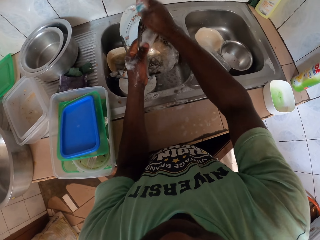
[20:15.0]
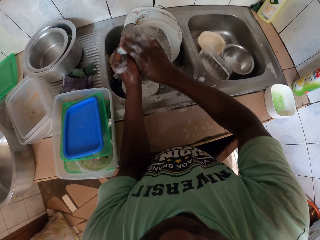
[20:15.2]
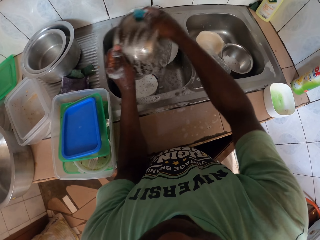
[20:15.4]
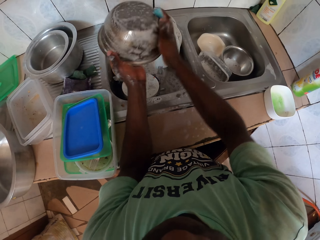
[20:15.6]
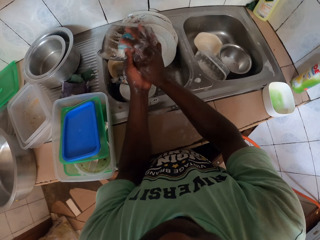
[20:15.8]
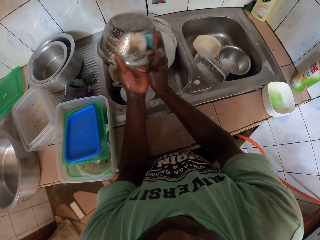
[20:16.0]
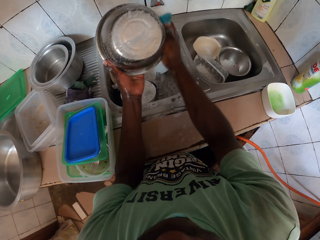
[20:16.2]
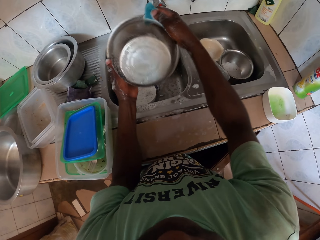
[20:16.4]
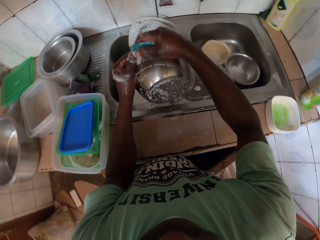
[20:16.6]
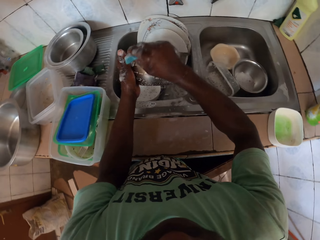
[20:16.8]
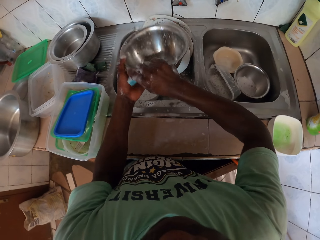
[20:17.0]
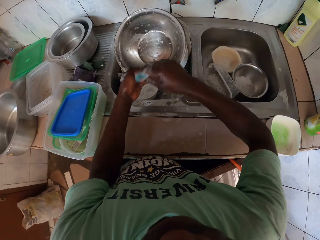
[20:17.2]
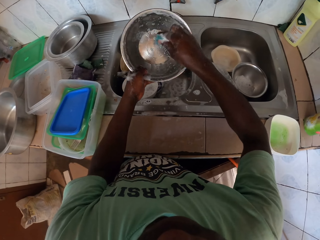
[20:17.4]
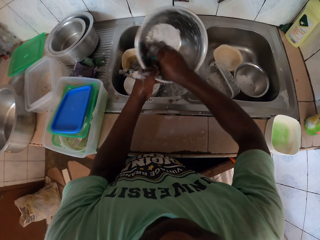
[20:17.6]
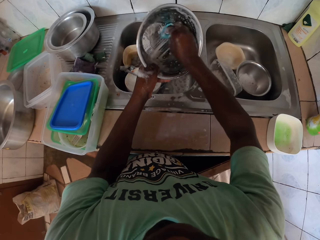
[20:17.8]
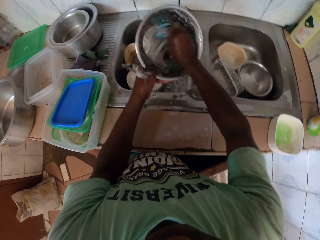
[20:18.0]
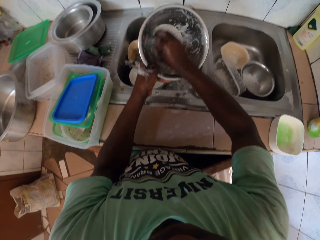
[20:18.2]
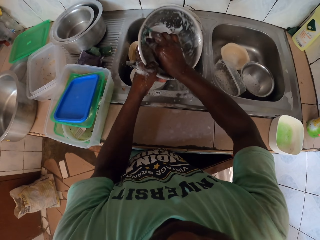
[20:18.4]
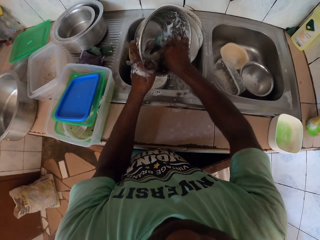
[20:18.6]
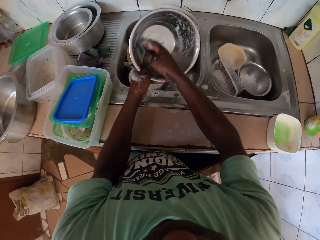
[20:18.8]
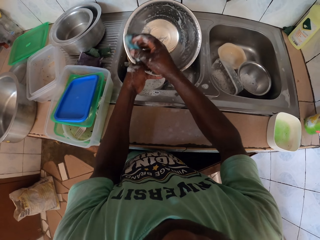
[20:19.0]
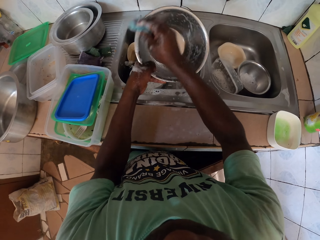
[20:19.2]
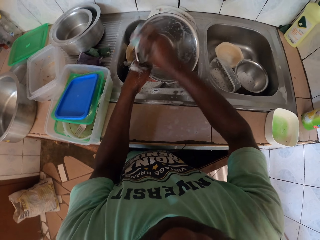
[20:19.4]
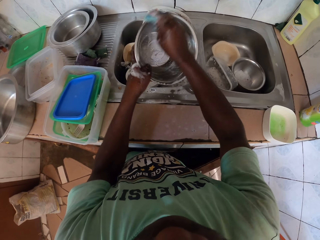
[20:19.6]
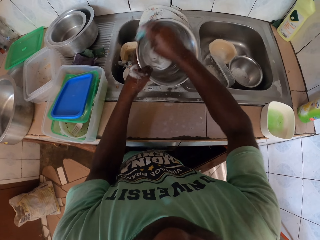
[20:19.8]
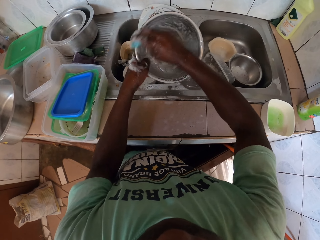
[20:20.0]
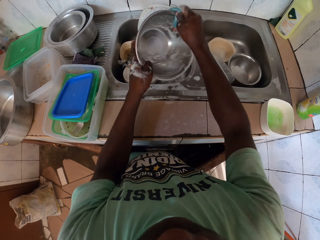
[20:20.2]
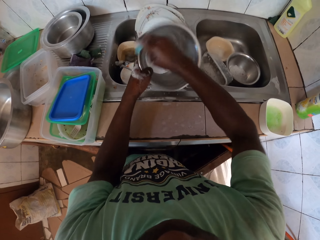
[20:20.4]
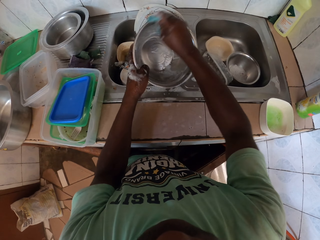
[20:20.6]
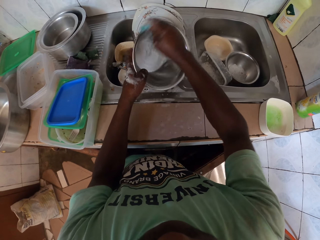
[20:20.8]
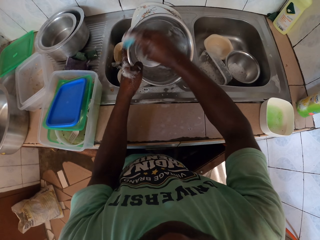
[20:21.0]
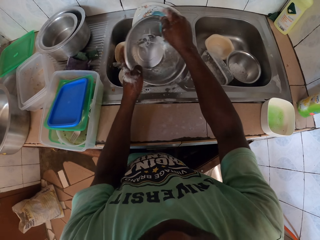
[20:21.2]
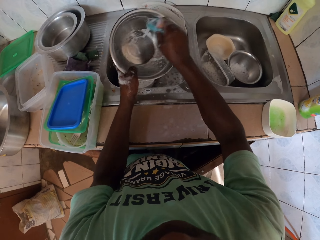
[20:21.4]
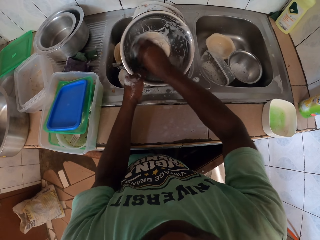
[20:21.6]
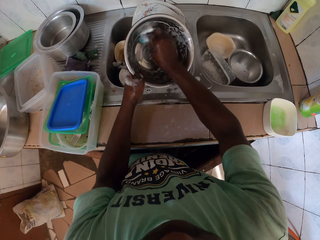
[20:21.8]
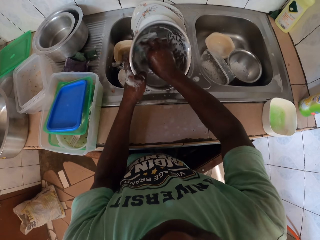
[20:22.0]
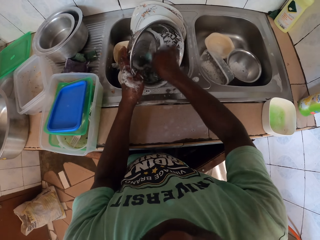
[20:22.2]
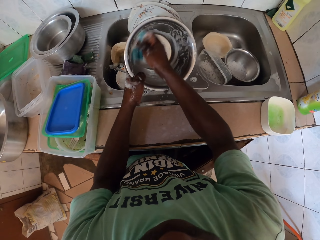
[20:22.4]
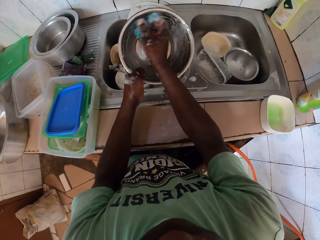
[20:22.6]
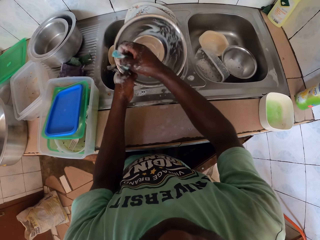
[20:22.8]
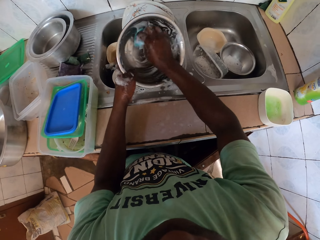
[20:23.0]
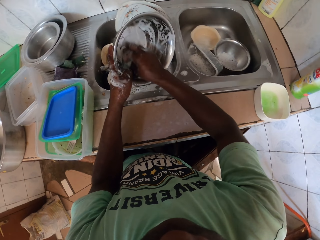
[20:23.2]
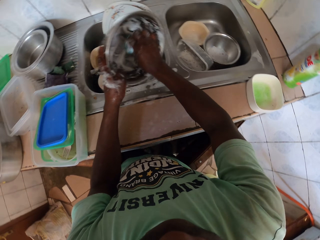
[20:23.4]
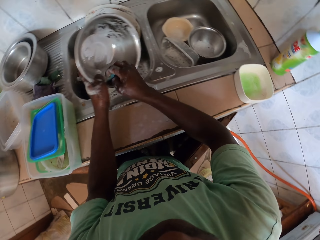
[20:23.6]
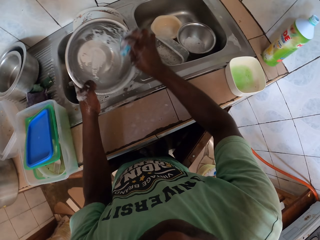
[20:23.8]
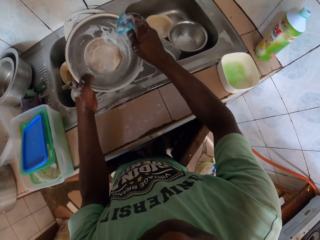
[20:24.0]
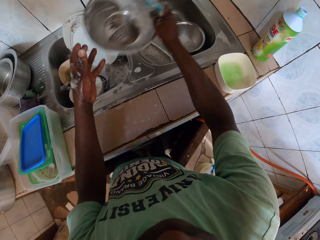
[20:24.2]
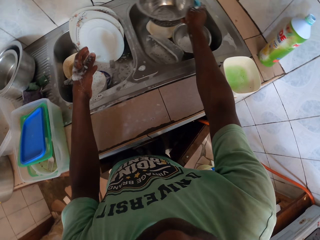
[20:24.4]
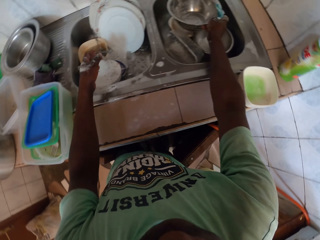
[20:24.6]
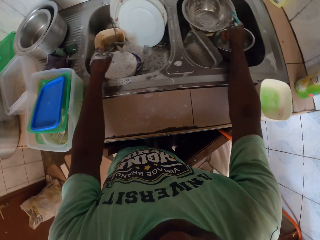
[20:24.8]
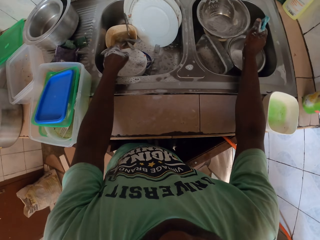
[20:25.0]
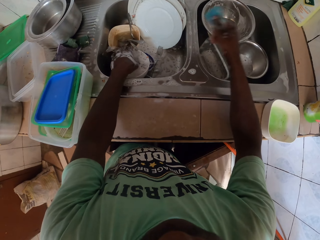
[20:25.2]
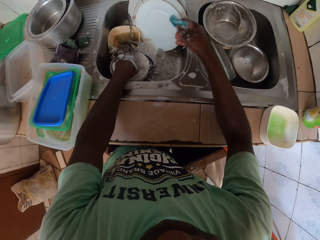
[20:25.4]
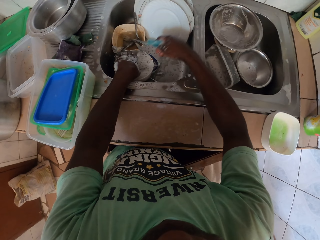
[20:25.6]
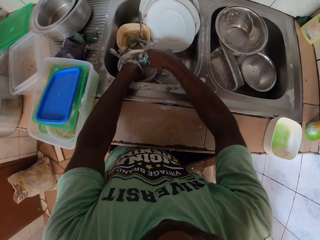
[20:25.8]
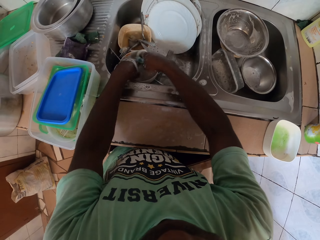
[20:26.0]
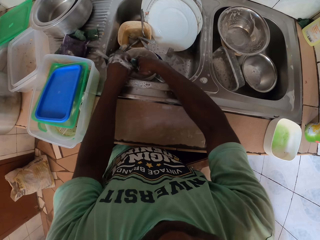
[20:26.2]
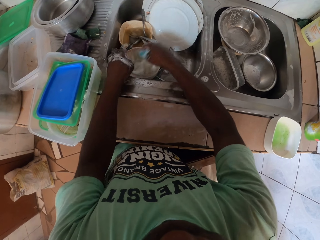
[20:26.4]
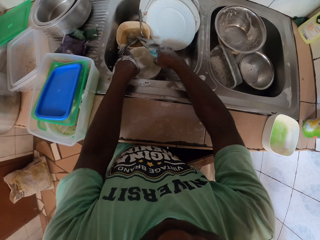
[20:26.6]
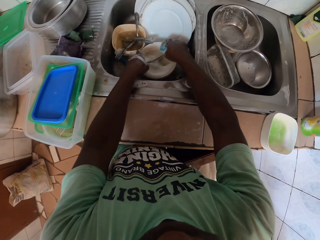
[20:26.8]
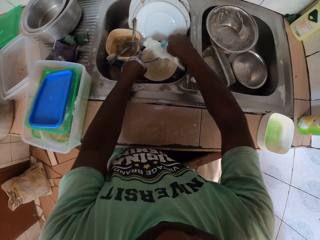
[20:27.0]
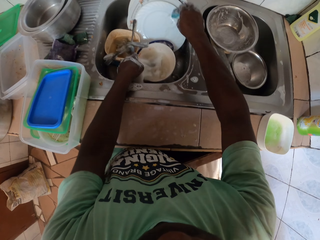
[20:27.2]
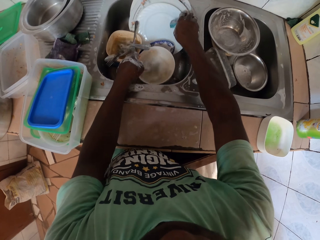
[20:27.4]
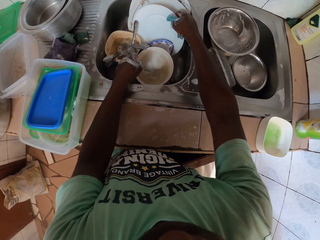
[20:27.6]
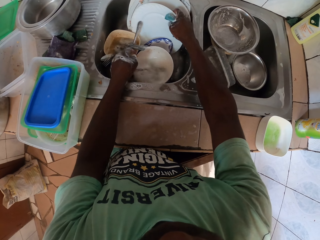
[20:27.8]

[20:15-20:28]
The camera wearer scrubs the bowl or dish. They place the dish in the sink.

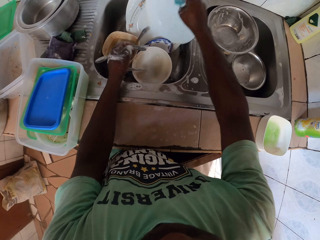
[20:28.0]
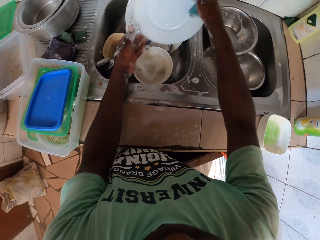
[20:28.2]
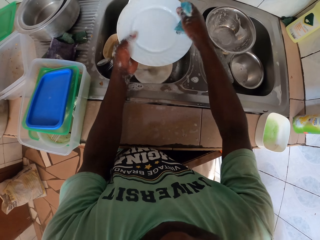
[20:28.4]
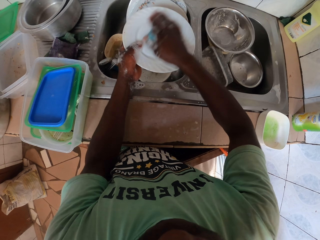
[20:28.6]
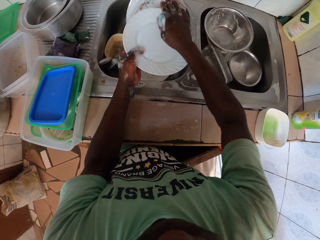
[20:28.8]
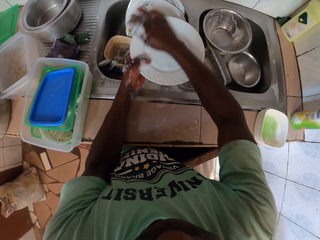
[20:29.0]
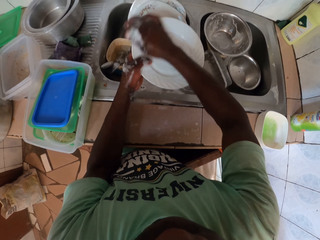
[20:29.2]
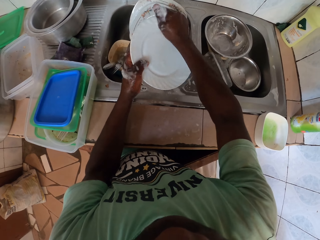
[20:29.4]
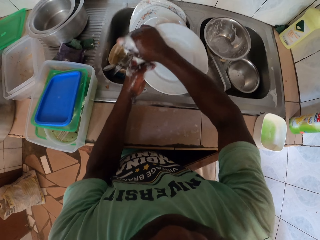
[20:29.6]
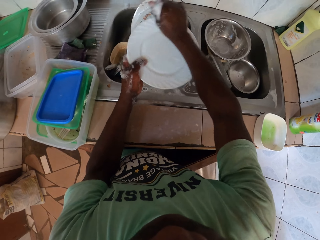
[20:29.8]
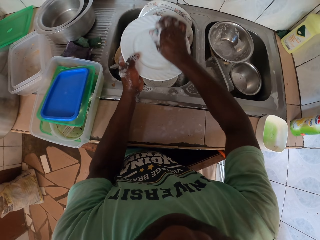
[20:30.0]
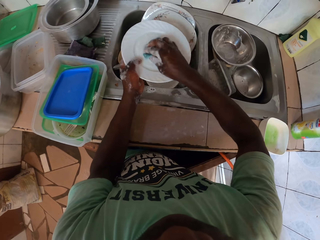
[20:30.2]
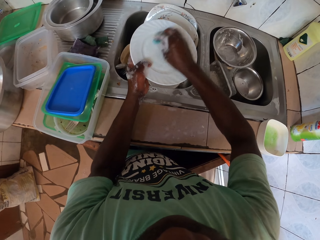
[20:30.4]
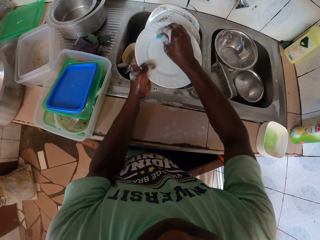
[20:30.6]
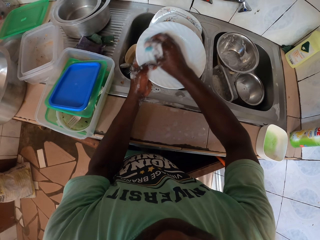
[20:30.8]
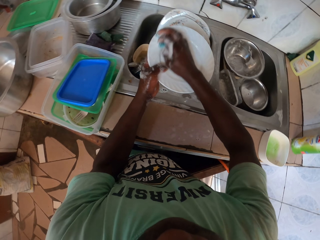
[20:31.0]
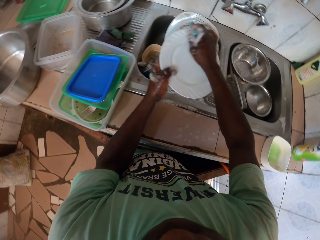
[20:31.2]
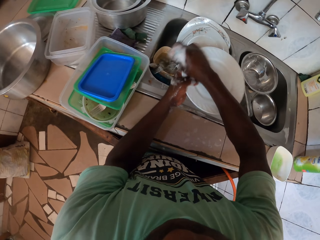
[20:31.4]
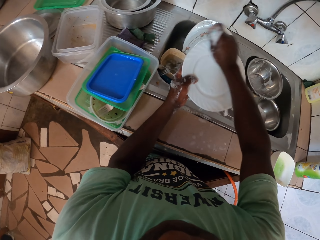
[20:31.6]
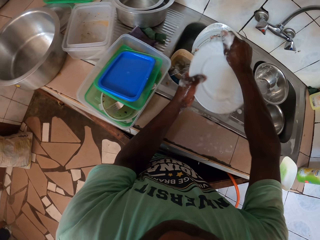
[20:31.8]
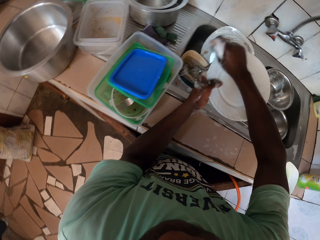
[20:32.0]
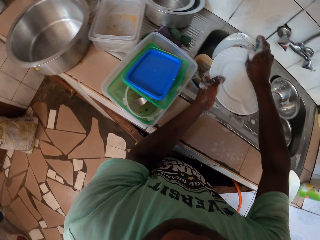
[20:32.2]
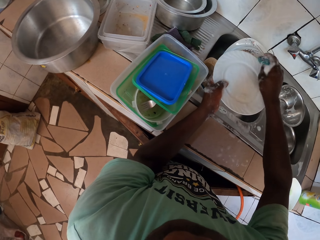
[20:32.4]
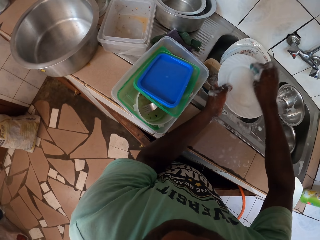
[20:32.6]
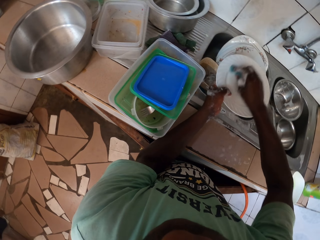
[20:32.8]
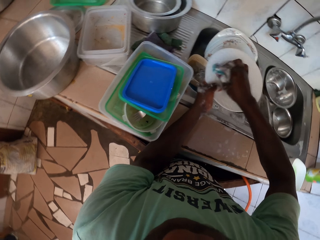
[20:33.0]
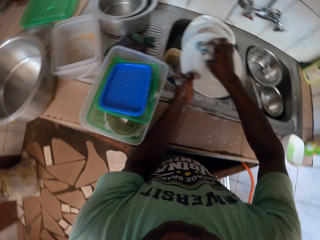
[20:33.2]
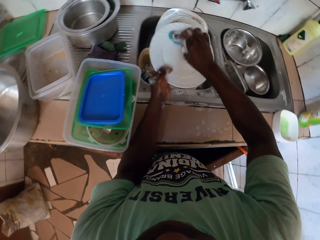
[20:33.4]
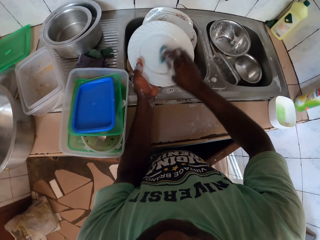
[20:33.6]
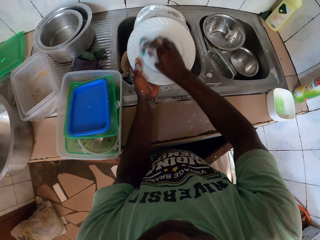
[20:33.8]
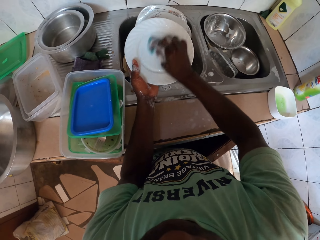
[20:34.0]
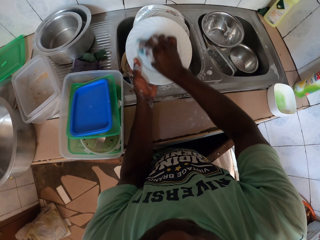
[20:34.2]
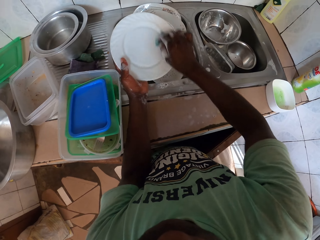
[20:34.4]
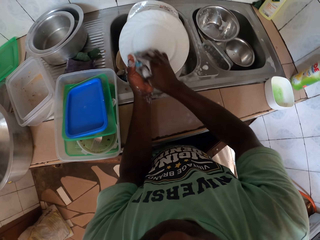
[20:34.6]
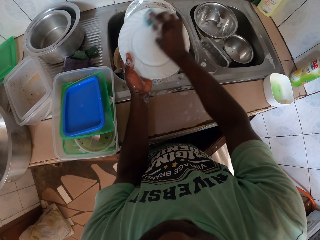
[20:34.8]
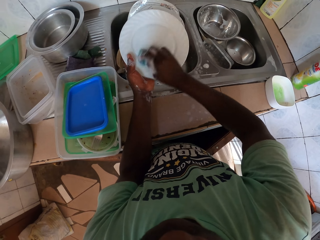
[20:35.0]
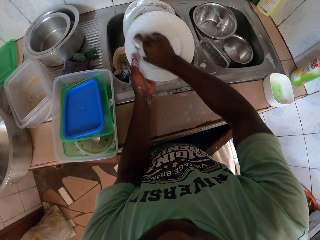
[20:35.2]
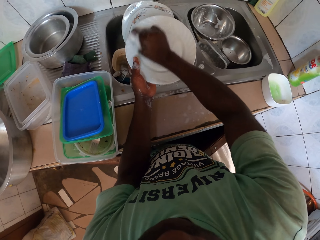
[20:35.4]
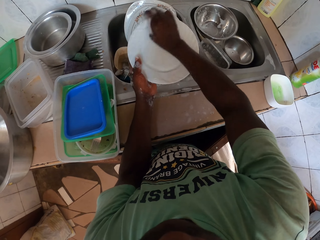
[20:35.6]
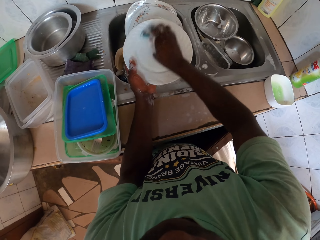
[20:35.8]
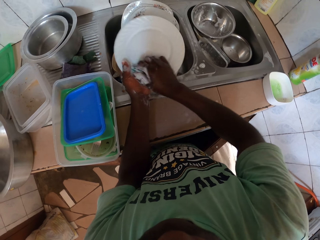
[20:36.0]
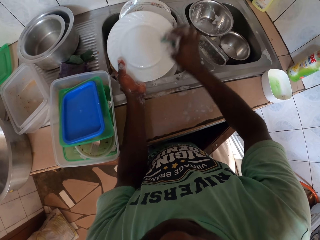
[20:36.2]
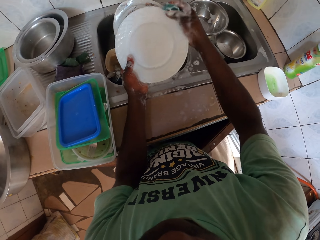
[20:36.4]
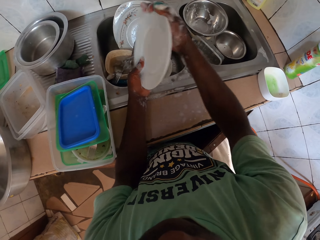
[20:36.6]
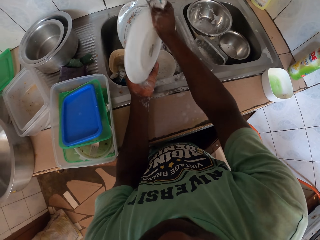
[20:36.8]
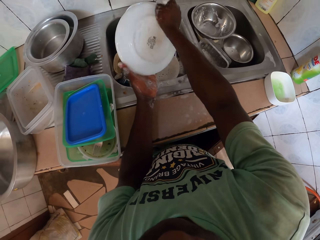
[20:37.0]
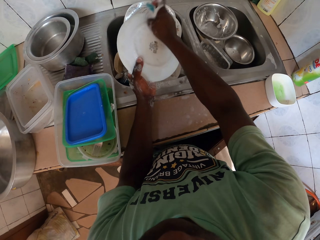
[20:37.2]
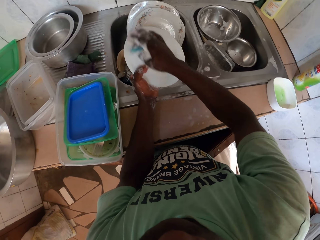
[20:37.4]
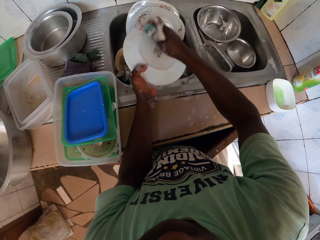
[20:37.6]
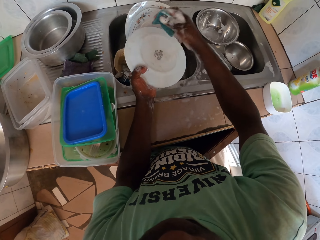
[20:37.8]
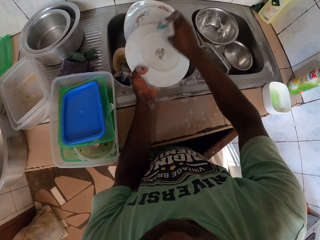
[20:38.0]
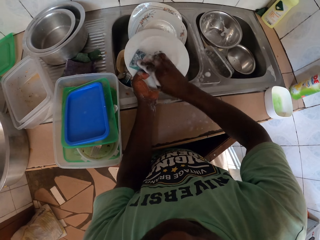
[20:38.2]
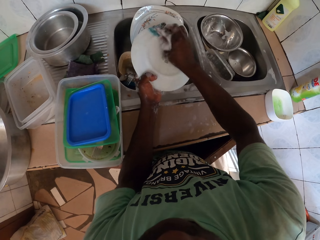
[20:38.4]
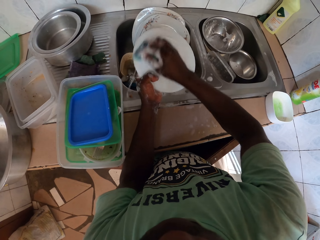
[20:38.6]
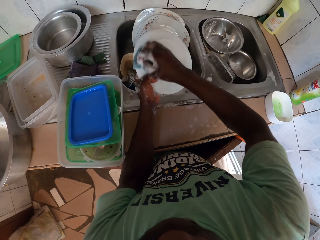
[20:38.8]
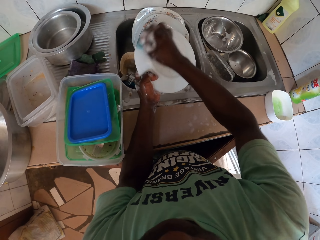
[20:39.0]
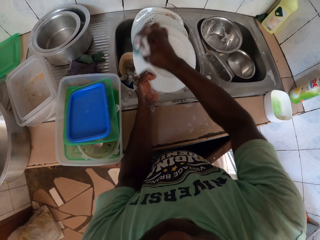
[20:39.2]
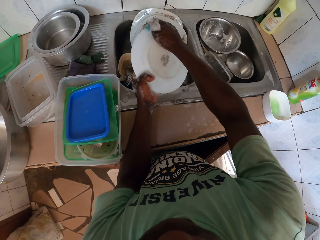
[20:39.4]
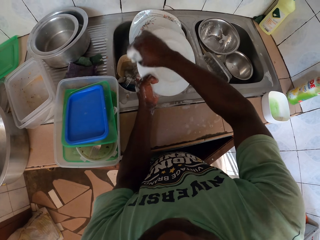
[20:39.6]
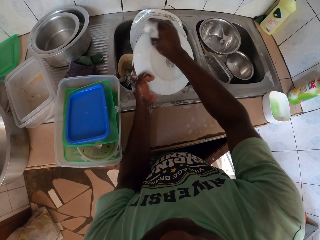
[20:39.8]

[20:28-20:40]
The camera wearer picks up a plate. They wash the plate. They wash it again. They flip the dish.
